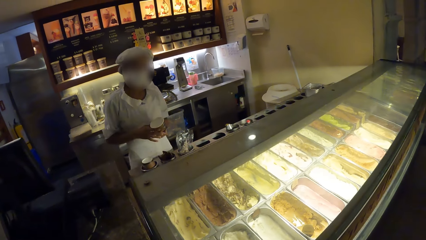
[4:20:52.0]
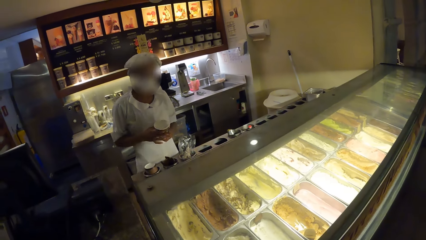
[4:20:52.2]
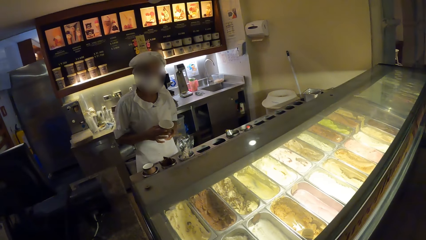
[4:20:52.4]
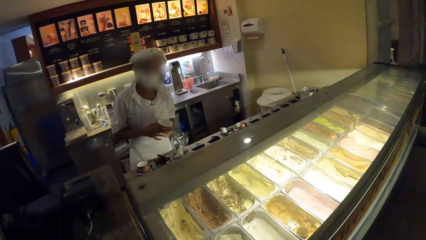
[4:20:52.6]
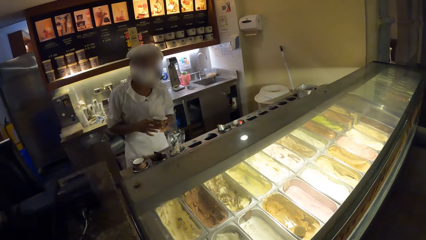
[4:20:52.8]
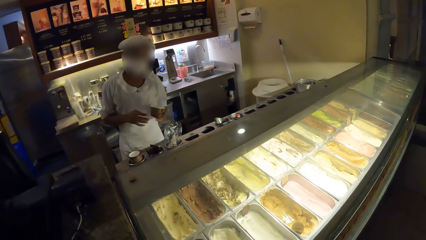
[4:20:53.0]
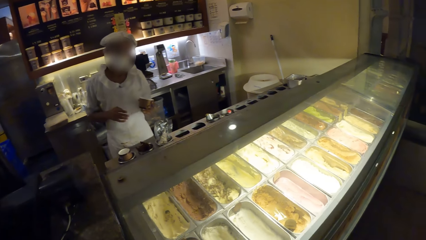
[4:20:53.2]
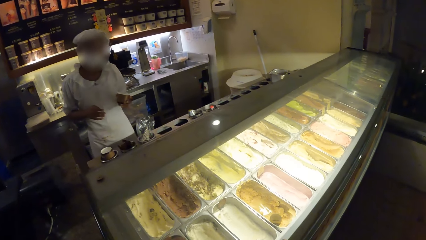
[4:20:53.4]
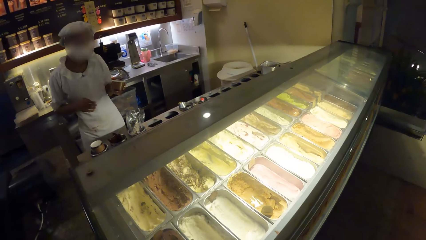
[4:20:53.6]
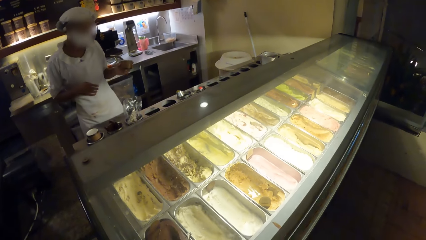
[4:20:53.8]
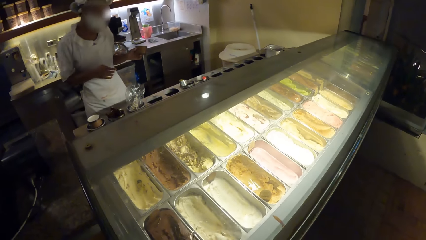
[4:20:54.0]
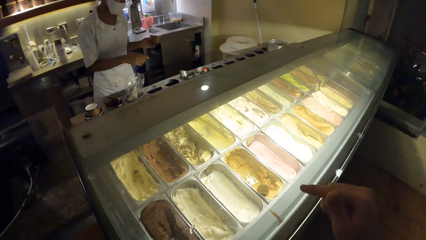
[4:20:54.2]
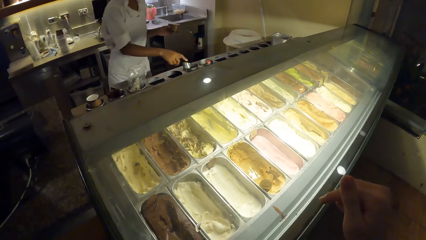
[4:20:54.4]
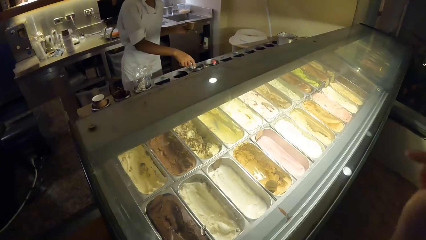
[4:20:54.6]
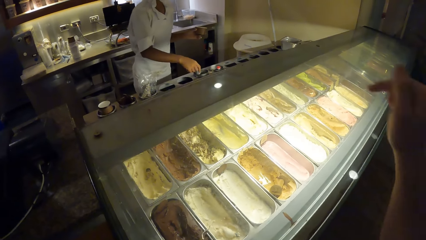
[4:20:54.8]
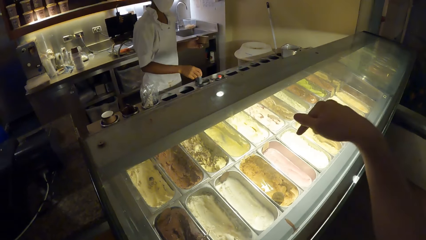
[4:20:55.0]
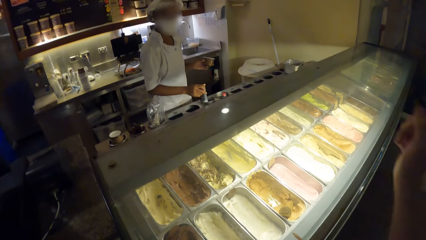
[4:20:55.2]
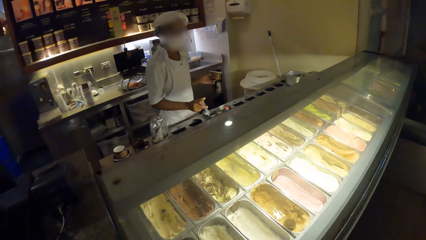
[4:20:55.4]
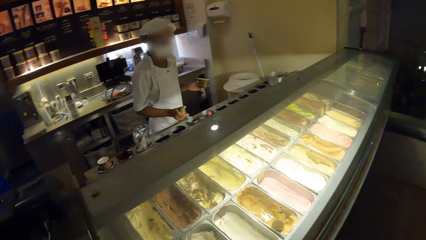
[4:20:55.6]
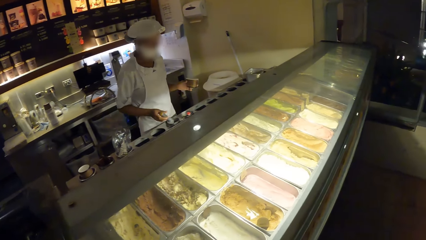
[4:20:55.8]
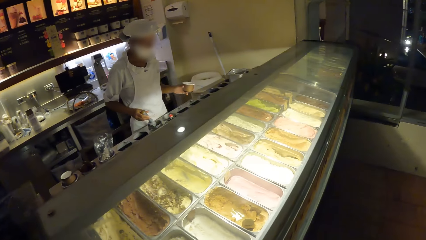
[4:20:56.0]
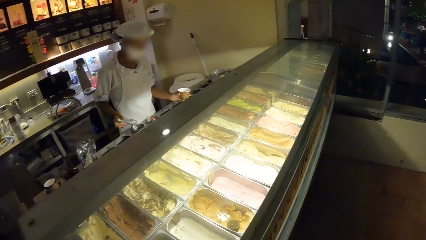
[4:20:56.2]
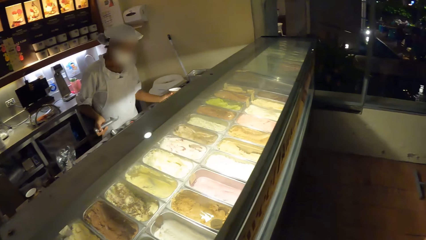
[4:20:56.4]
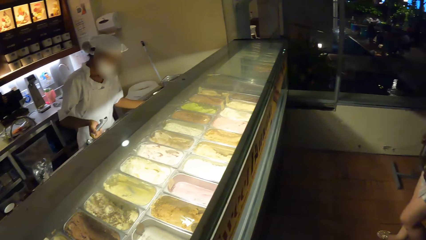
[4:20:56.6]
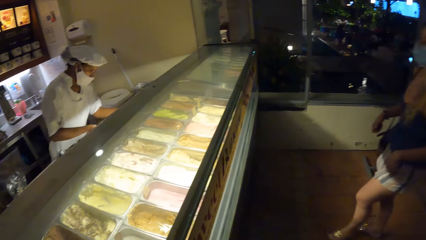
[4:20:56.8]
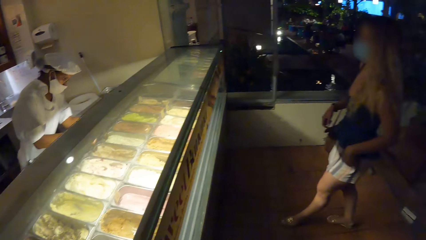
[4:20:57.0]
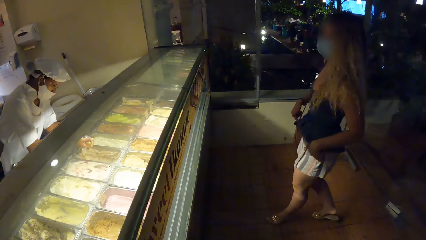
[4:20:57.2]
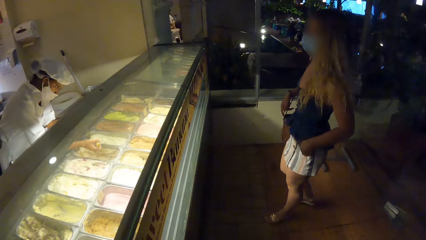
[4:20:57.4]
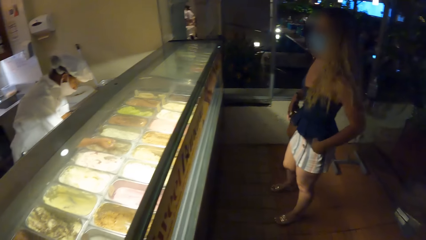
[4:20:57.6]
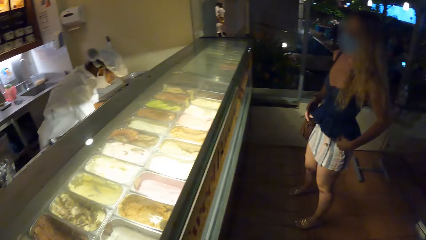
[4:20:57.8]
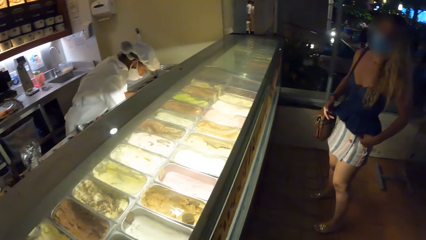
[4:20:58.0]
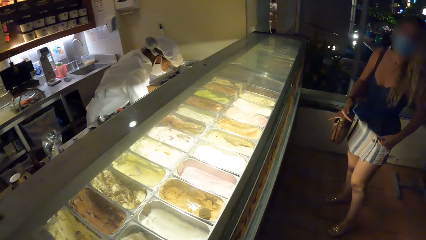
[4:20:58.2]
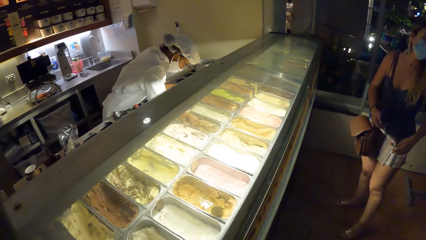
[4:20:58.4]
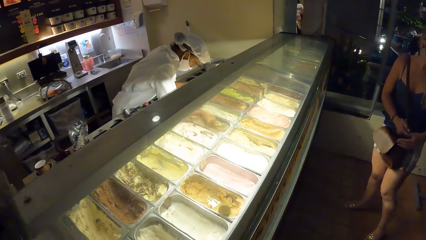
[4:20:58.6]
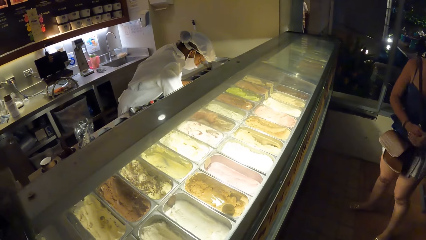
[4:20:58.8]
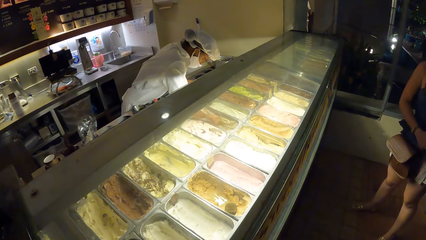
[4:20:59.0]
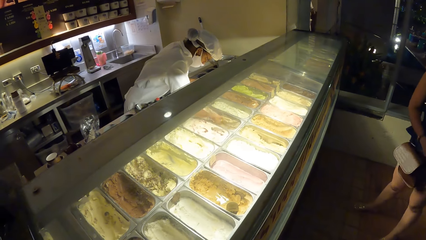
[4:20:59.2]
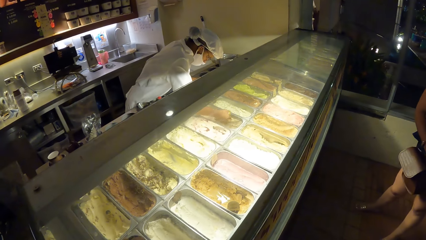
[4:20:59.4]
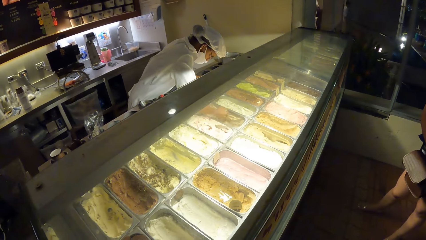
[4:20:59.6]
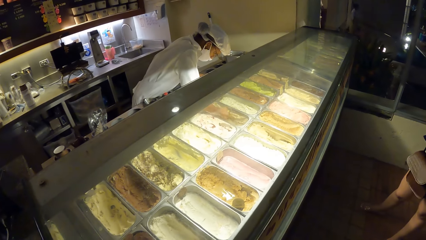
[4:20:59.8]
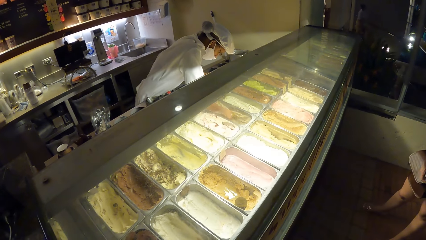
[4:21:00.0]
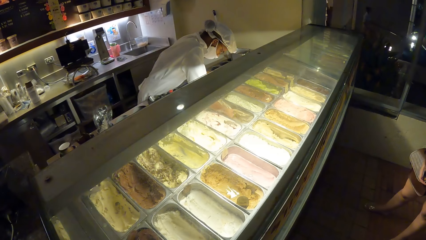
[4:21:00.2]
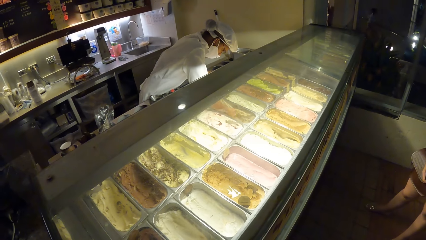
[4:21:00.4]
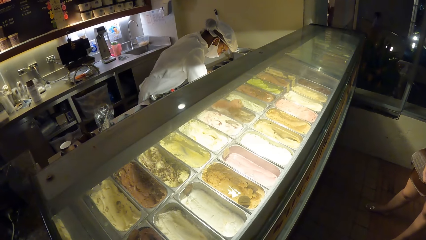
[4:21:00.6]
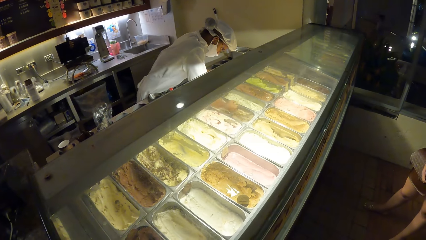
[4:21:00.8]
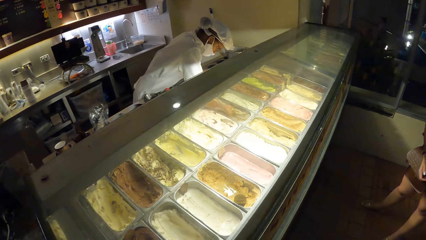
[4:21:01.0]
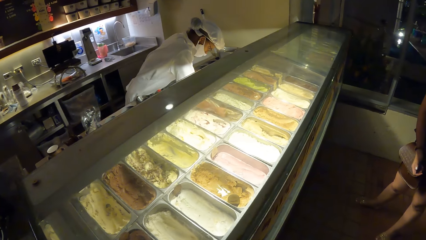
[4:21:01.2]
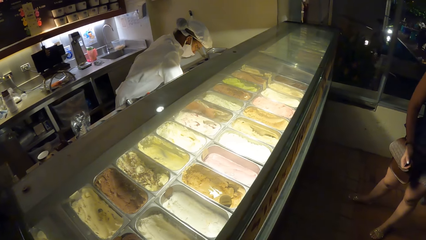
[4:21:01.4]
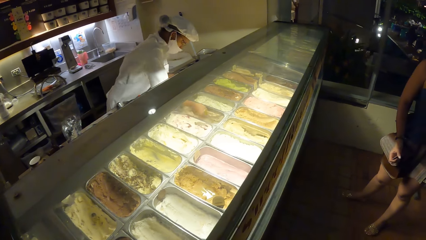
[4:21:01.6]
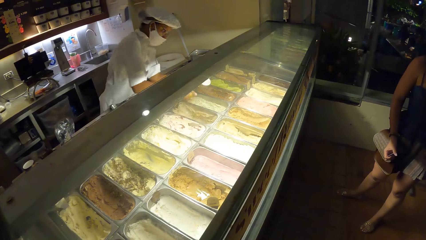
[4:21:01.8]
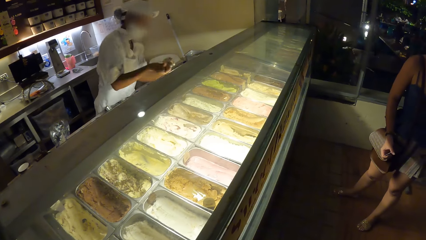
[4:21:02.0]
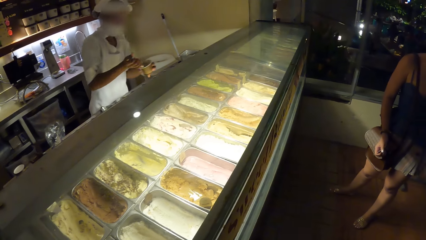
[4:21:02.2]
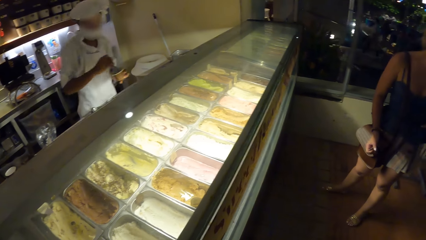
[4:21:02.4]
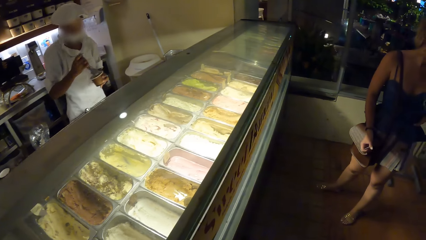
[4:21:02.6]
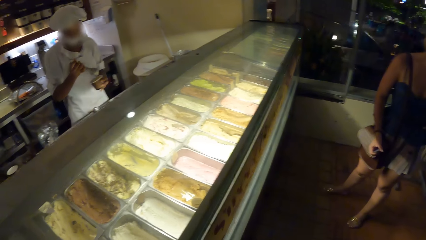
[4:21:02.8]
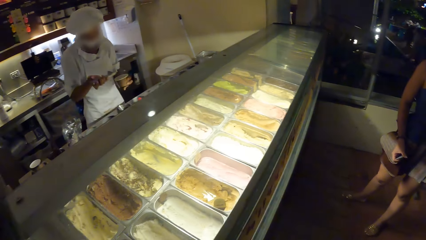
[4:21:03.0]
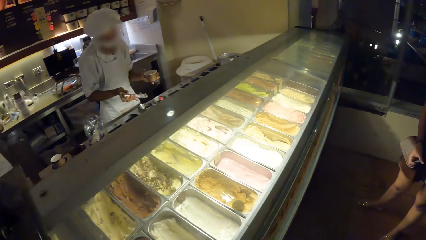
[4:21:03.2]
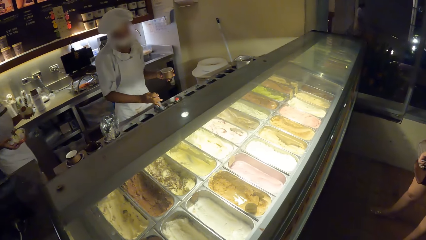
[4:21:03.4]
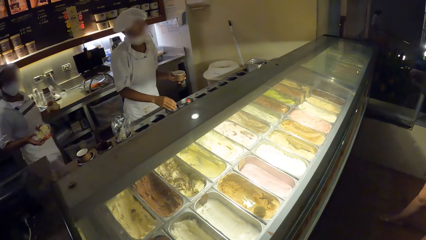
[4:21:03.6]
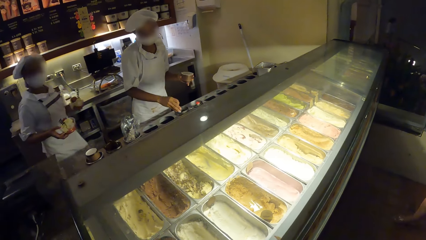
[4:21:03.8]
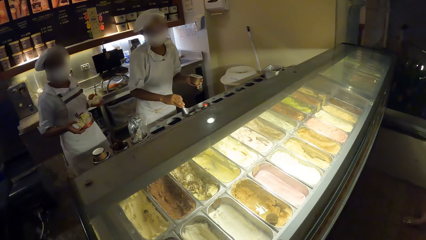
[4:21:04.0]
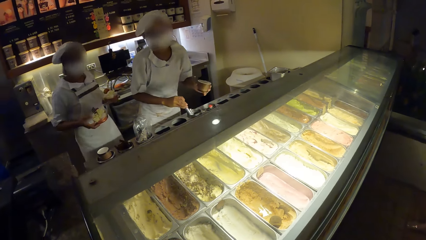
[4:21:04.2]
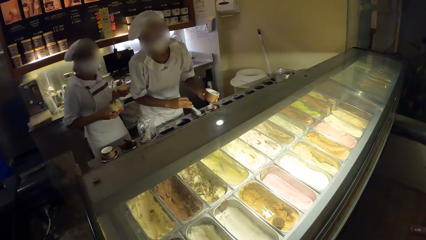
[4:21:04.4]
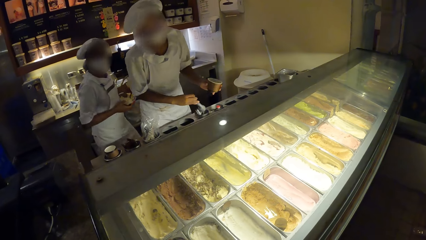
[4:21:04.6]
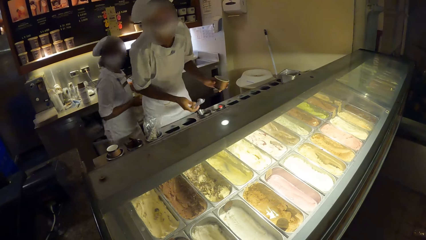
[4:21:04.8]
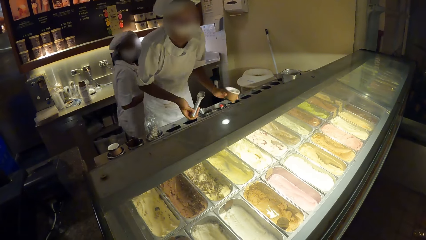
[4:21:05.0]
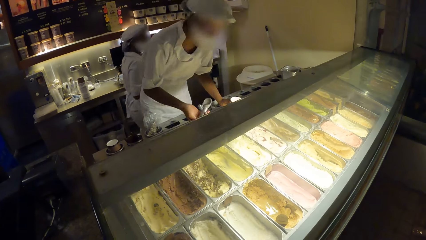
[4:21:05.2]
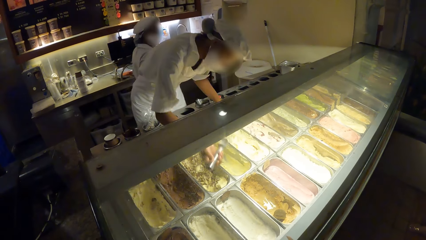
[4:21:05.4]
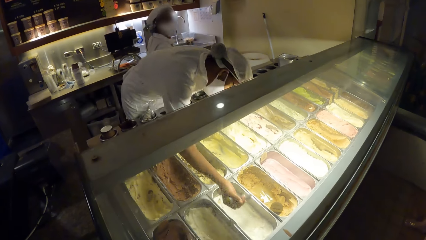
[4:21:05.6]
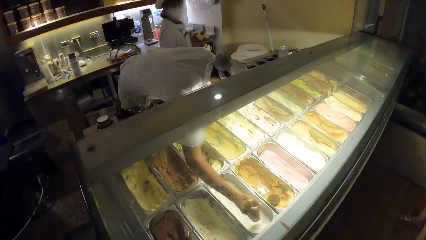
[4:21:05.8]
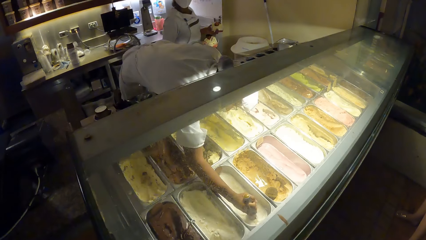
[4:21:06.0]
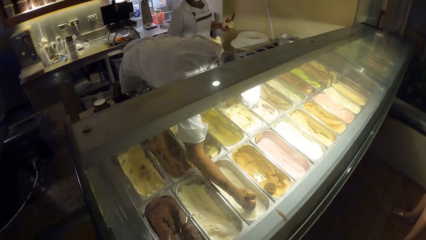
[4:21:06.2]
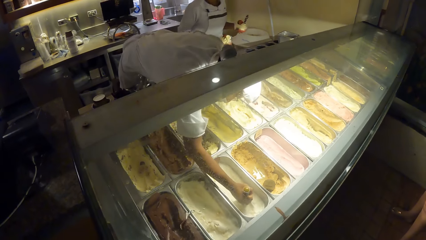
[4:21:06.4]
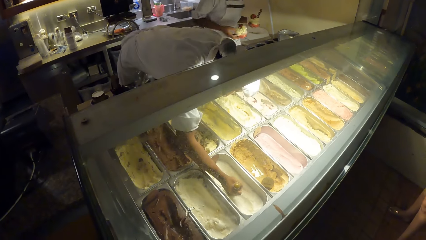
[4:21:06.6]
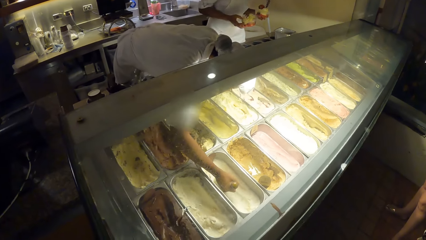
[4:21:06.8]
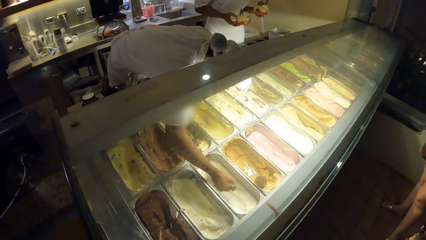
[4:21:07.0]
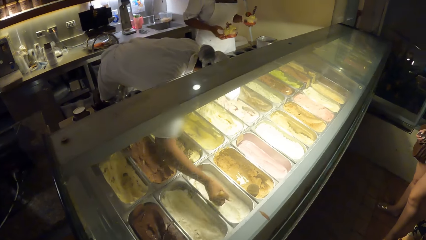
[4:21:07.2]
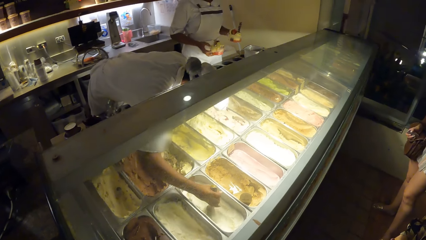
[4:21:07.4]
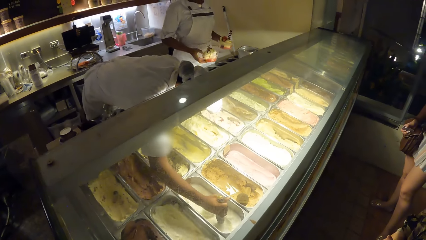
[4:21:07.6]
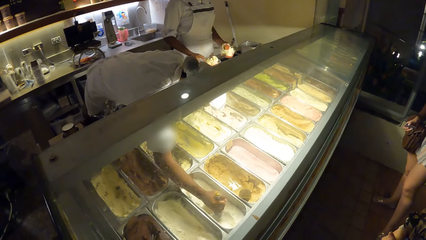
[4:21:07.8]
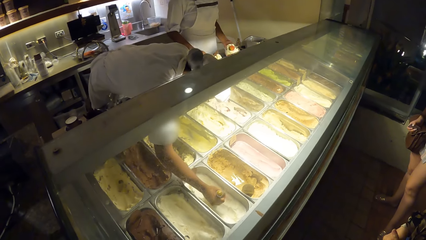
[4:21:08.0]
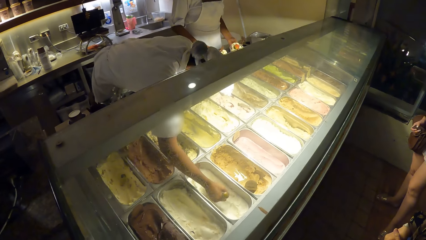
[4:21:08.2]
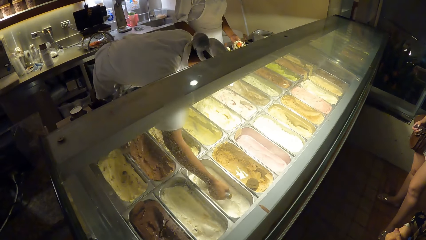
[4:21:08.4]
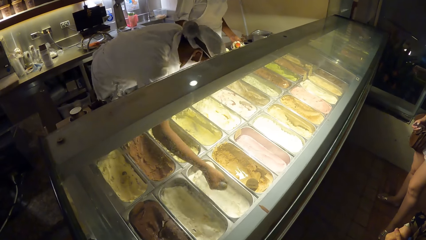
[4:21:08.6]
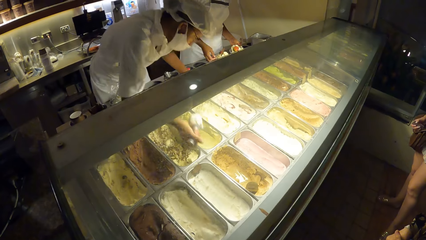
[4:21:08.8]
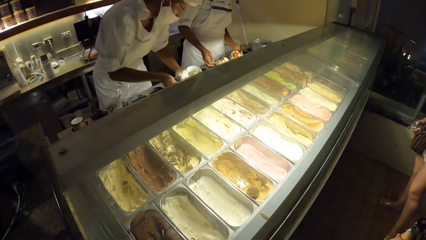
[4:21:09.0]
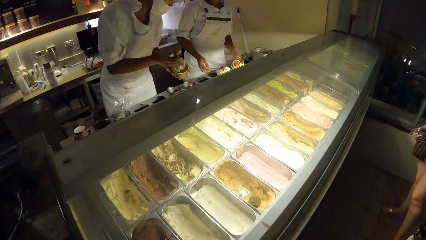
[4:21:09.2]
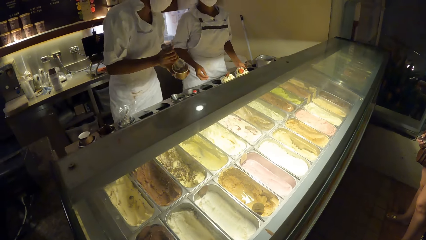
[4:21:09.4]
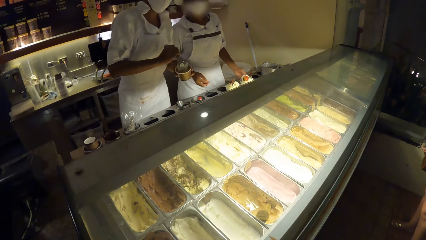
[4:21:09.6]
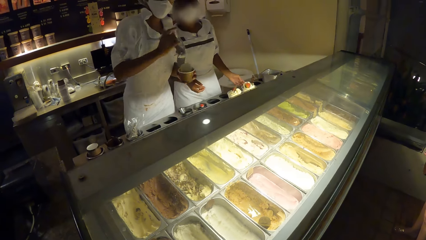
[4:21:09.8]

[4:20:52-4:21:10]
The man touches the cup in his left hand with his right hand. The man picks up the scoop size from the ice cream cone dispenser with his right hand. The man scoops ice cream from the ice cream display freezer with the scoop size in his right hand. The man puts the ice cream in the ice cream cup in his left hand with the scoop size in his right hand. The man places the scoop size in the ice cream cone dispenser with his right hand. The man scoops ice cream from the ice cream display freezer with the scoop size in his right hand. A baker uses a machine. Another woman places cupcakes on the ice cream cone dispenser with both hands. The man puts the ice cream in the ice cream cup in his left hand with the scoop size in his right hand.
